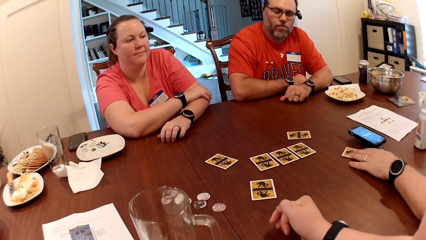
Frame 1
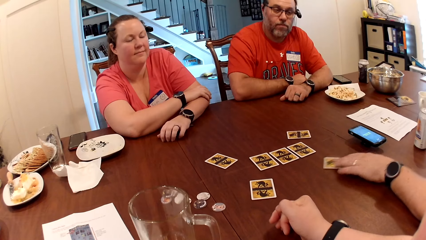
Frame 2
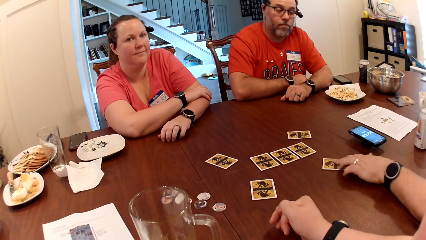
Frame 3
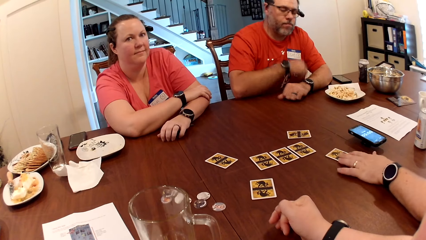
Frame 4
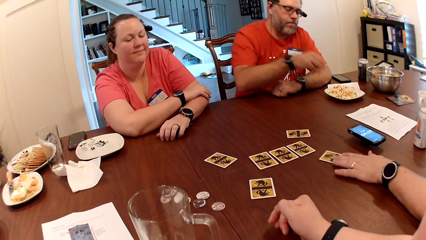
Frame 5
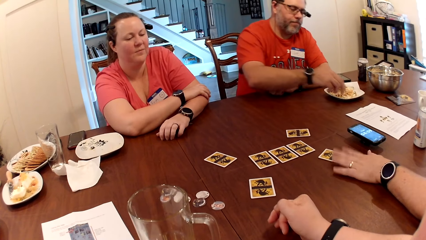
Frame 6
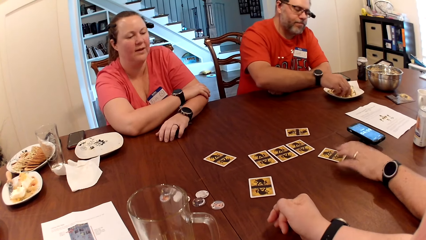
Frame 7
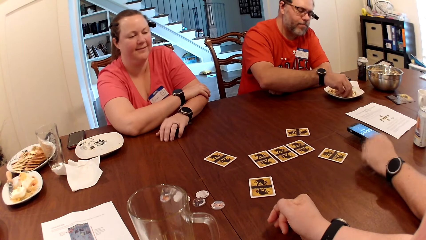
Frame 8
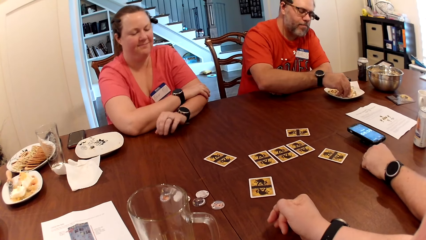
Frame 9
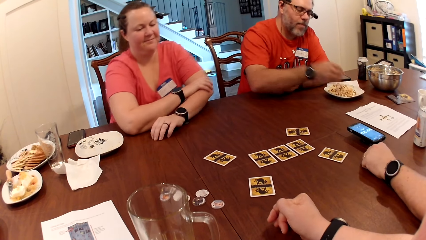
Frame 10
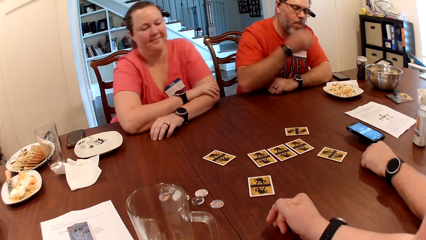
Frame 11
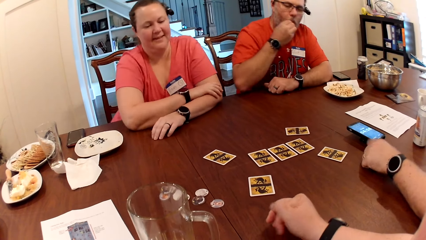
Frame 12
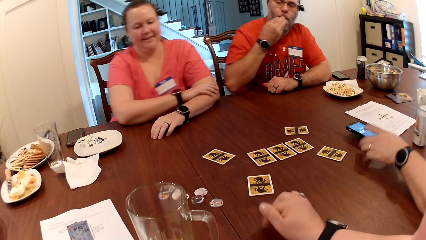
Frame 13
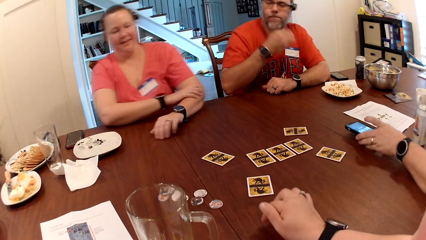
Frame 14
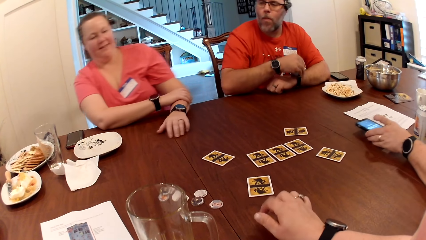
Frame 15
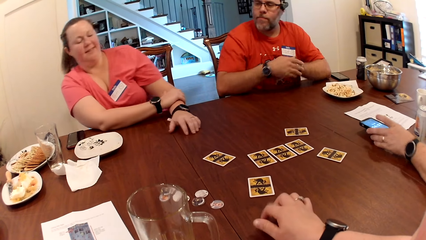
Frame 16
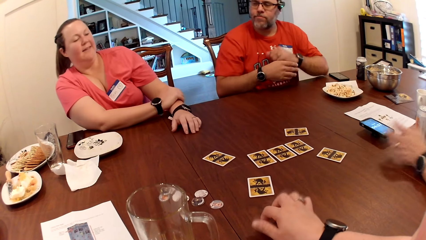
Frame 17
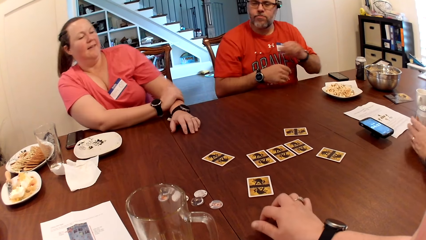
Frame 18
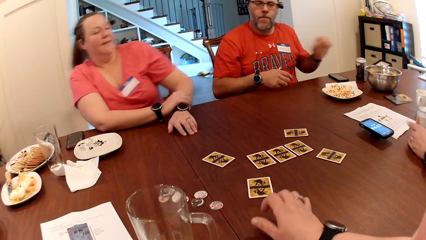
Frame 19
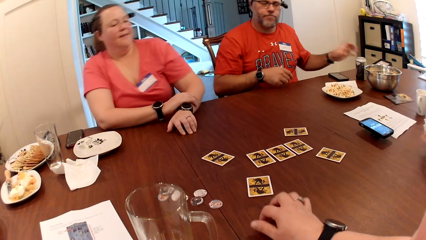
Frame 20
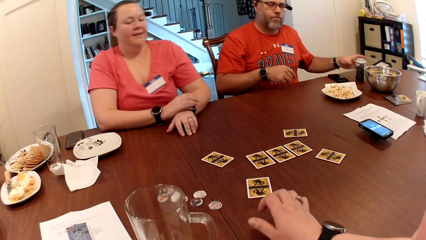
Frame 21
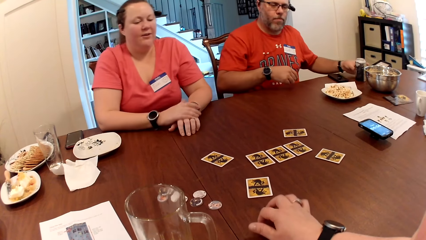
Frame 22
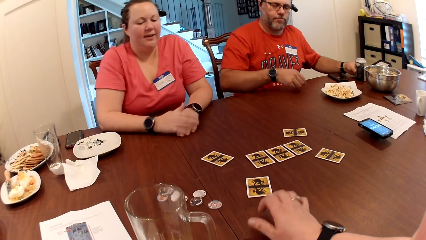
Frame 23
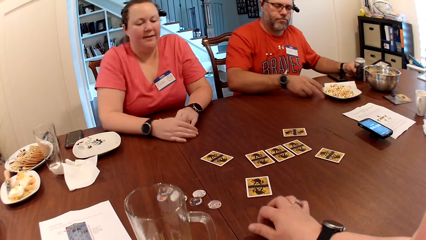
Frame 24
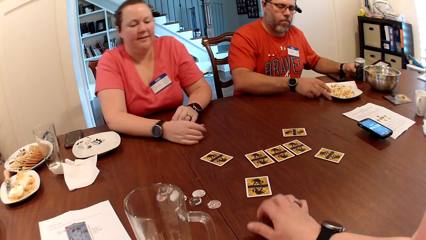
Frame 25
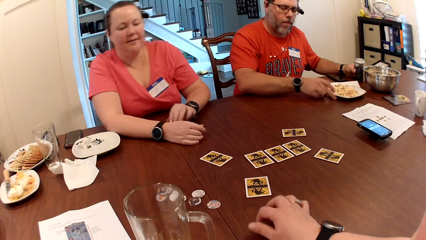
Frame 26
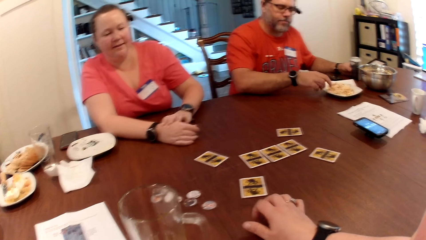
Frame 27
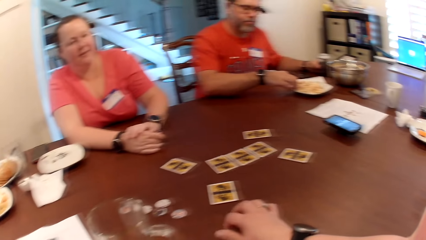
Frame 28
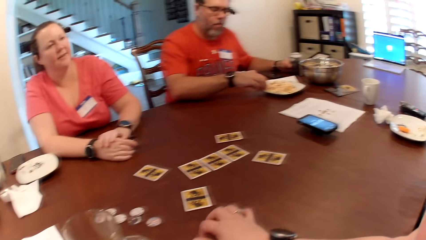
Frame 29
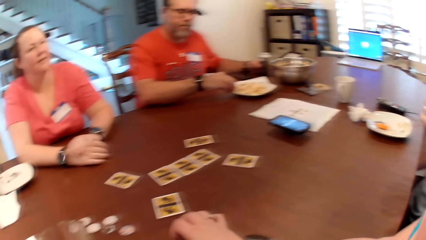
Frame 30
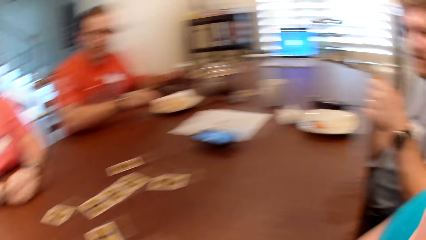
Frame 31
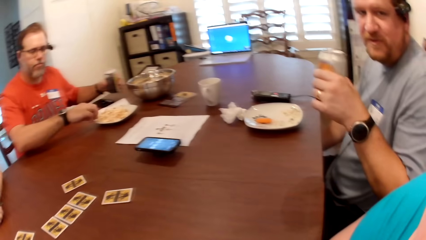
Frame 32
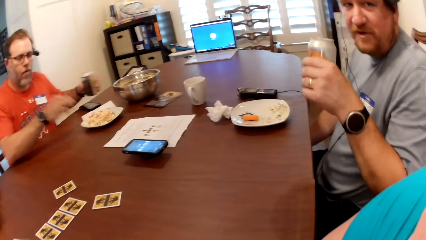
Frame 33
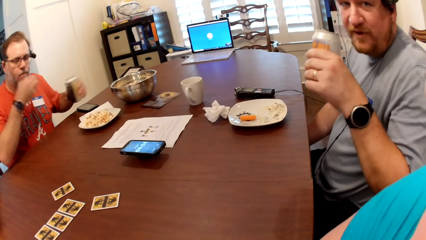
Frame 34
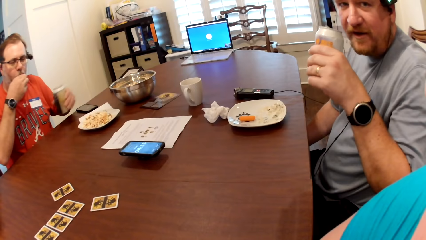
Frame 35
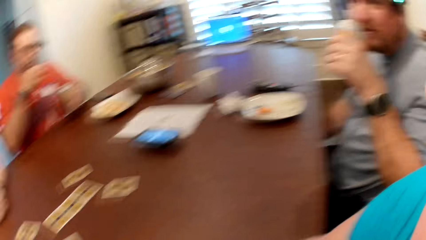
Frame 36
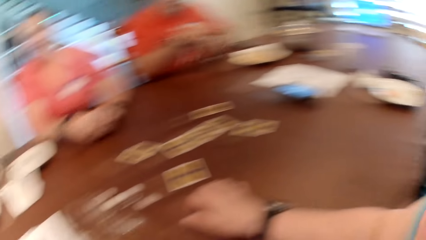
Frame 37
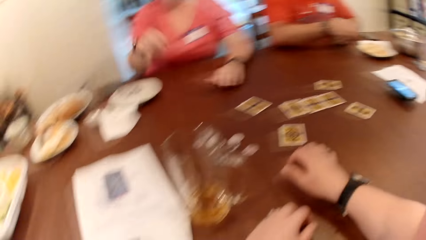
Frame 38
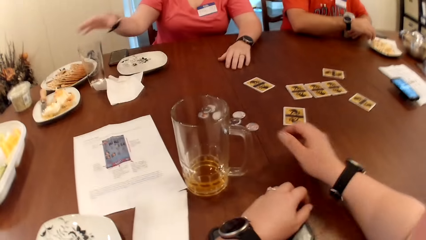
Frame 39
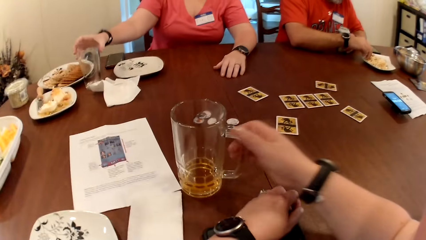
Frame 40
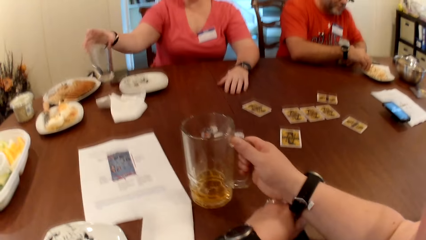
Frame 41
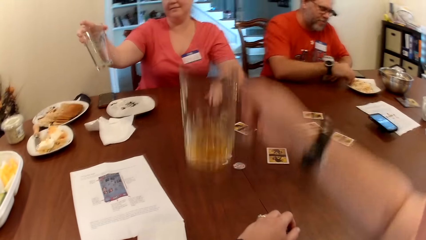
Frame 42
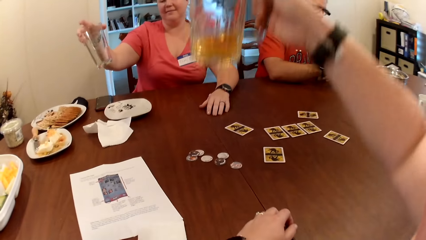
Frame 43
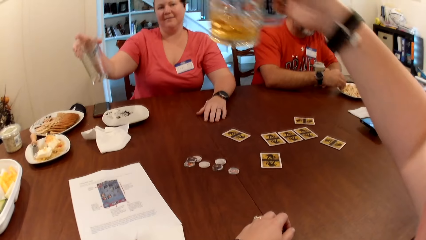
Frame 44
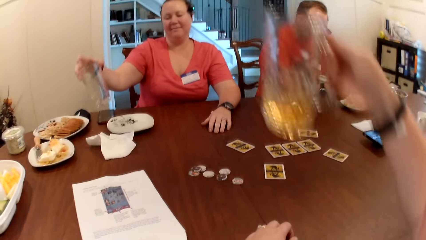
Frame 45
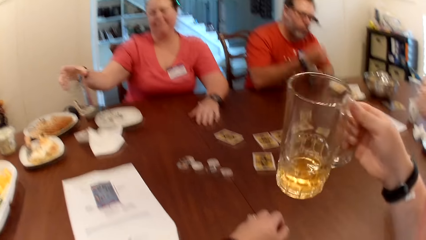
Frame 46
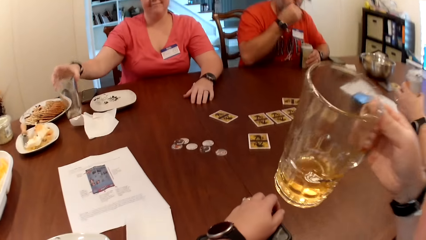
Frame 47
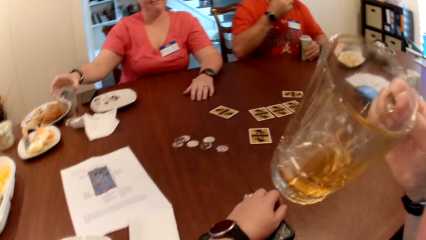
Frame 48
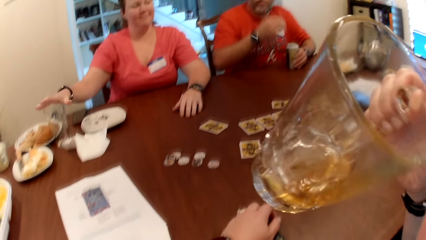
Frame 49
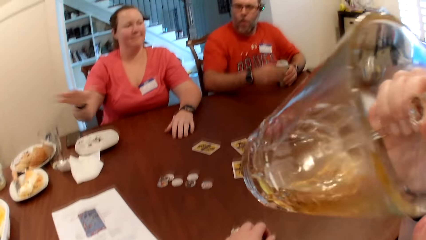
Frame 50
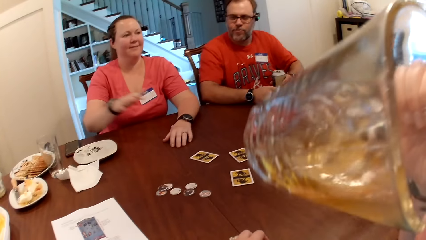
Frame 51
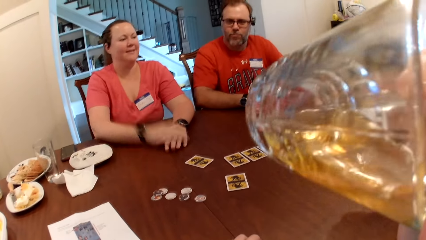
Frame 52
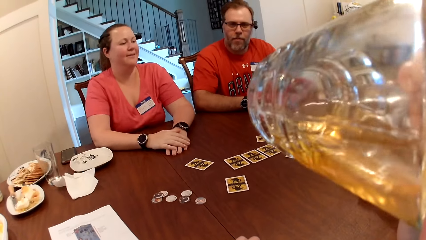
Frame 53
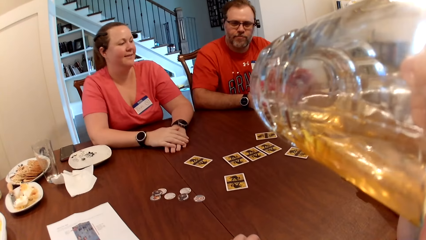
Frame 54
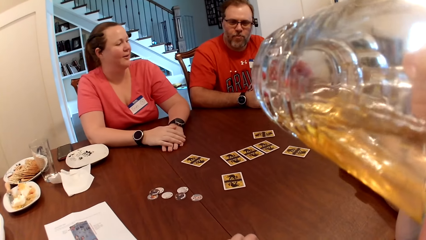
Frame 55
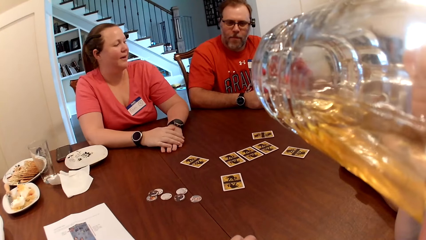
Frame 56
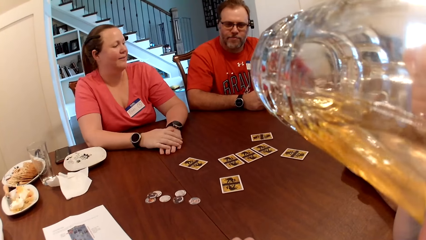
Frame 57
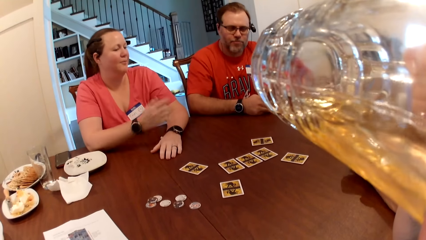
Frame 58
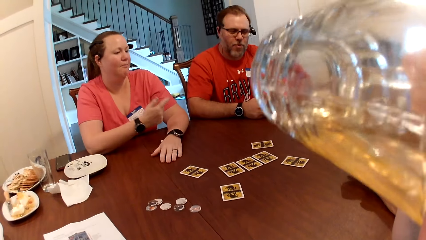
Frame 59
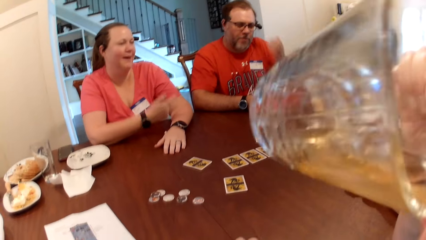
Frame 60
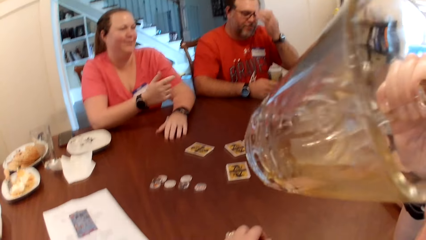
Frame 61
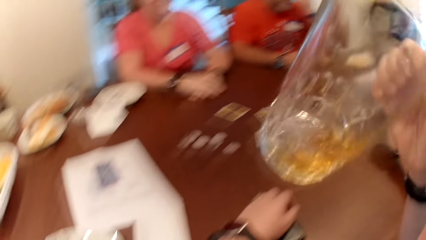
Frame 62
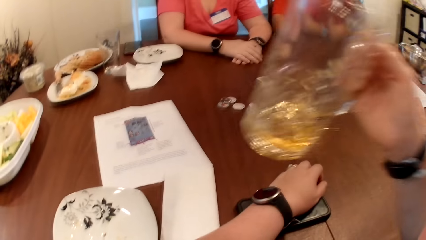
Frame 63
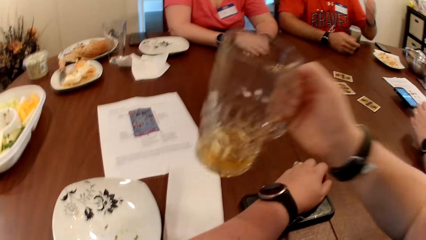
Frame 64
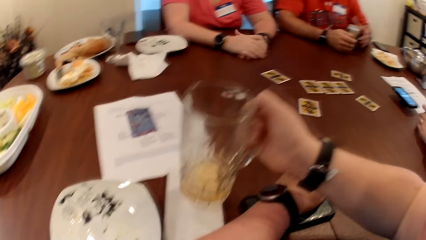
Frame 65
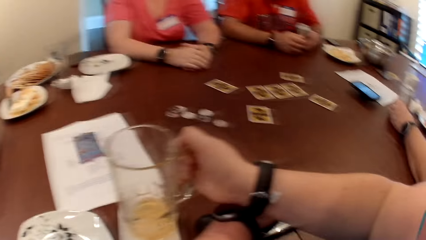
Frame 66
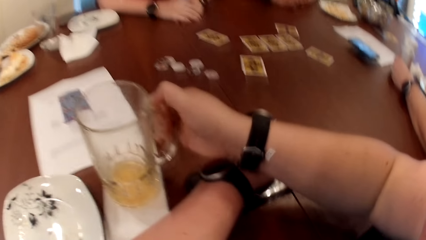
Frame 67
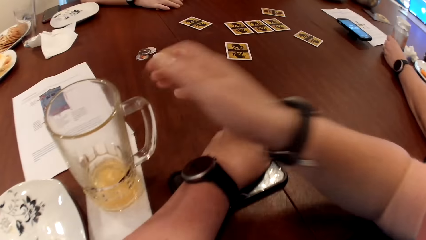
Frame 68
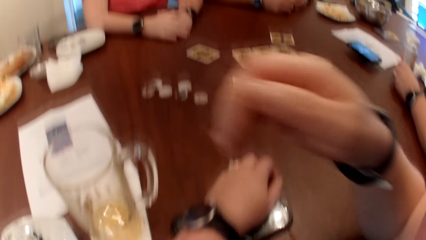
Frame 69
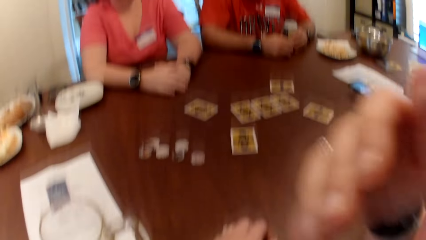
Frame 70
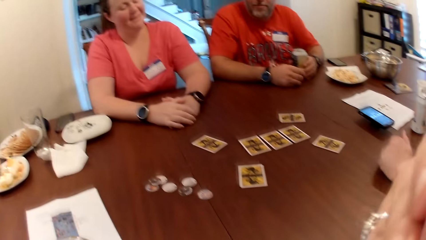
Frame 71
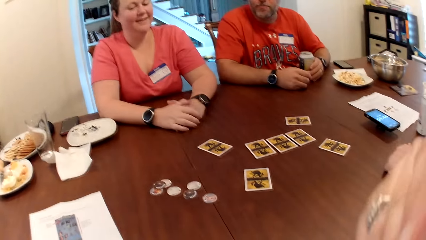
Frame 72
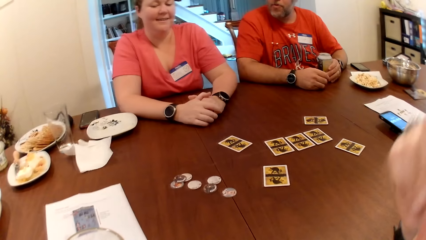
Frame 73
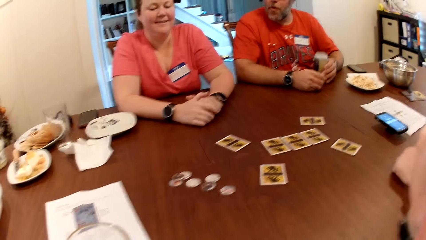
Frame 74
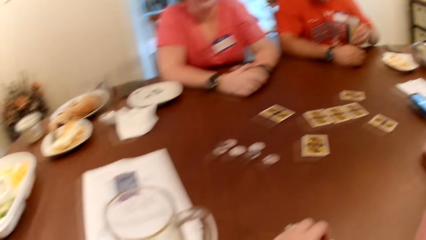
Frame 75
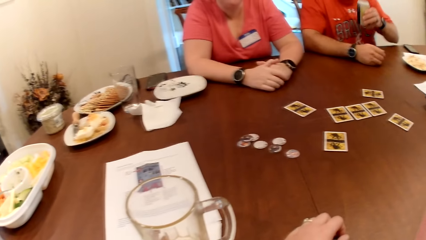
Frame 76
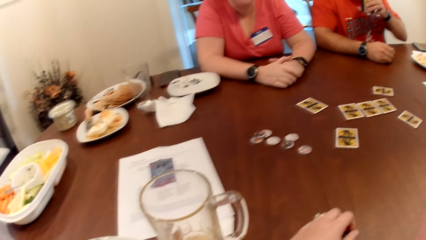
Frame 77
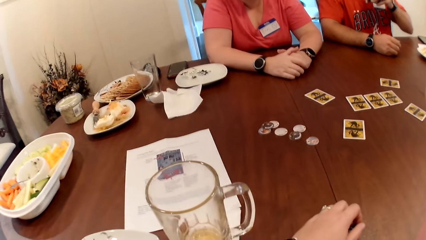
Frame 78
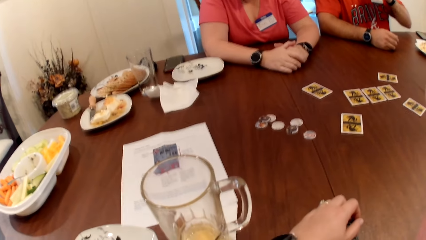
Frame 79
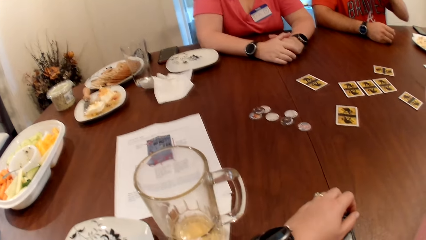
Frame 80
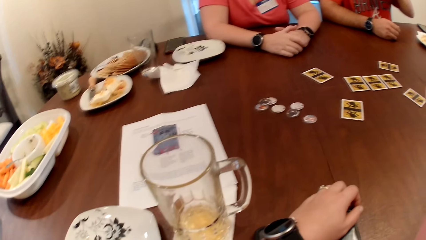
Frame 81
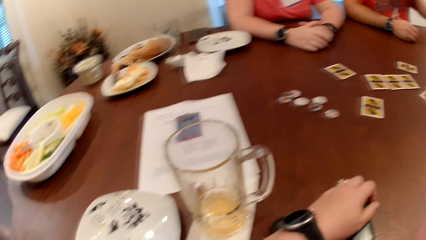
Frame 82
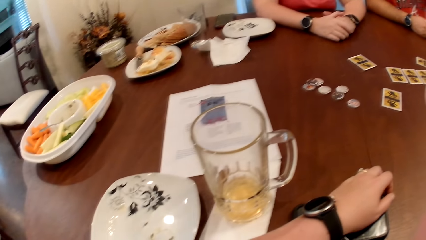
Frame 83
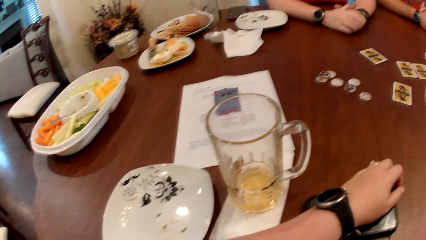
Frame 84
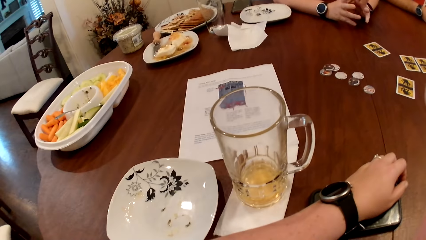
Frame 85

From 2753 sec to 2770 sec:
A man places his right hand in a plate on the table. He picks some popcorn from the plate with his right hand and eats the popcorn in his right hand. The camera wearer taps the table with her right hand. Another man moves a phone on the table with his left hand. A woman adjusts in her seat. The other man picks a can bottle from the table with his left hand. The first man places his left hand on a can bottle or beer can on the table and adjusts the plate and the can bottle on the table with his right hand. The other man interacts with the woman, the first man and the camera wearer. He talks to the camera wearer. The first man lifts the beer can. The camera wearer turns to the other man. The first man eats food. The other man drinks from the can bottle in his left hand. The camera wearer toasts a beer with the woman. The woman picks a tumbler from the table with her right hand. The camera wearer picks a cup from the table with her right hand. The woman drops the tumbler on the table with her right hand. The camera wearer drinks from the cup in her right hand. The woman places her hand down and speaks to all. The first man adjusts the glasses on his face with his left hand. The camera wearer drops the cup on the table with her right hand. She places her hand on her mouth. The woman speaks. The other man laughs. The first man lifts the can bottle from the table in his left hand.
